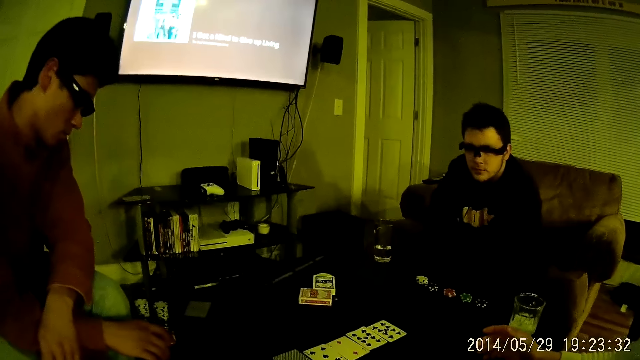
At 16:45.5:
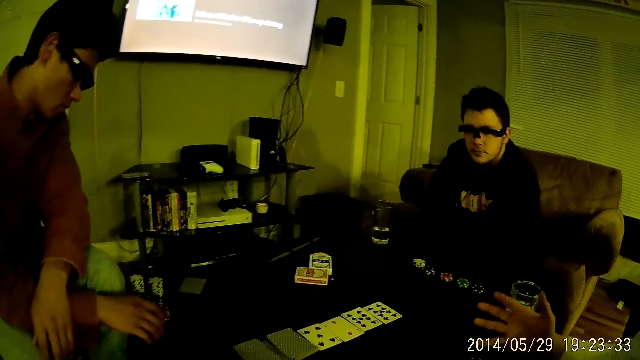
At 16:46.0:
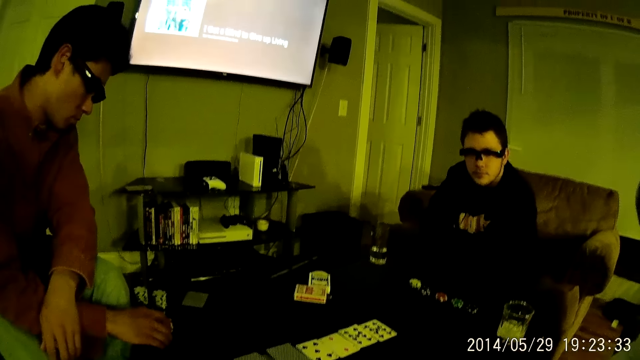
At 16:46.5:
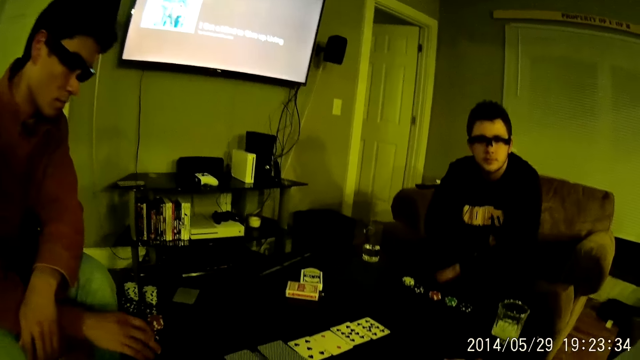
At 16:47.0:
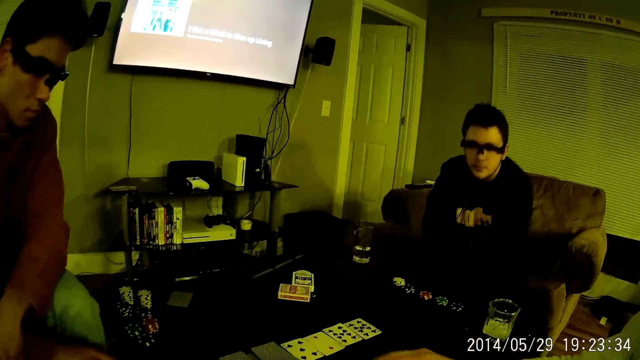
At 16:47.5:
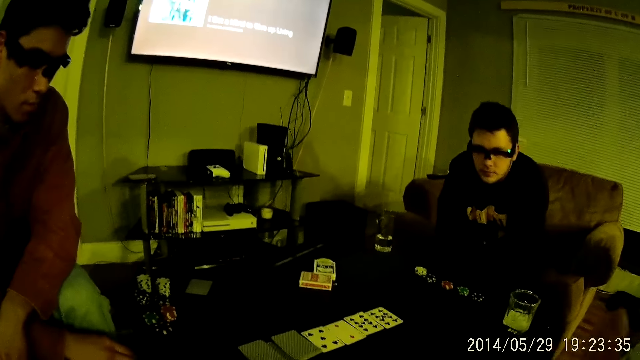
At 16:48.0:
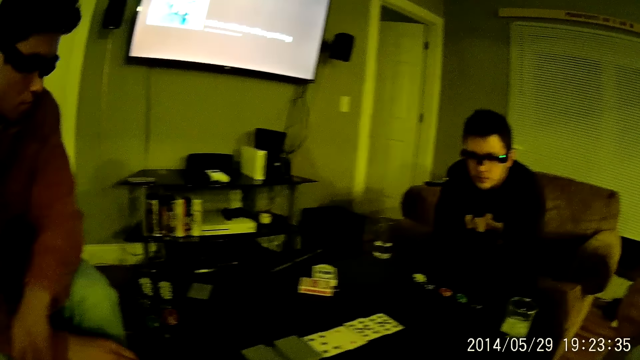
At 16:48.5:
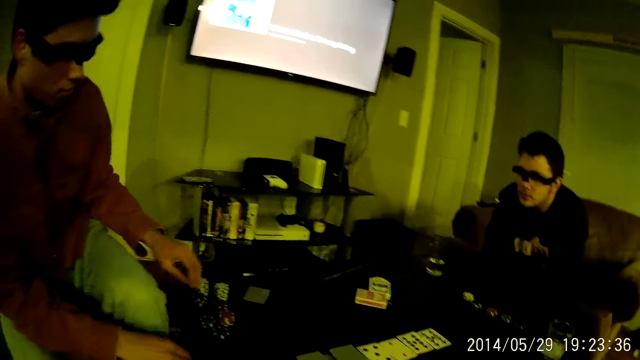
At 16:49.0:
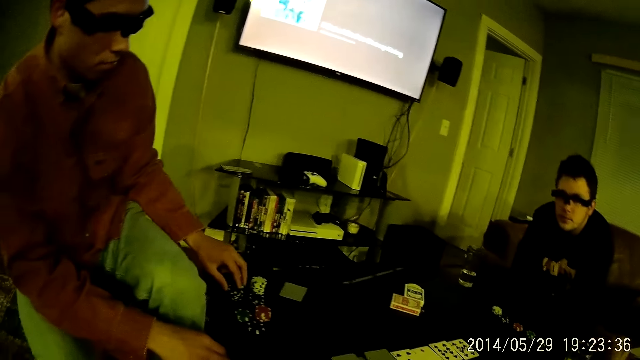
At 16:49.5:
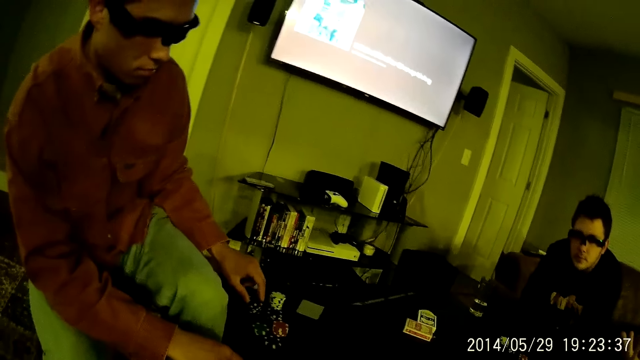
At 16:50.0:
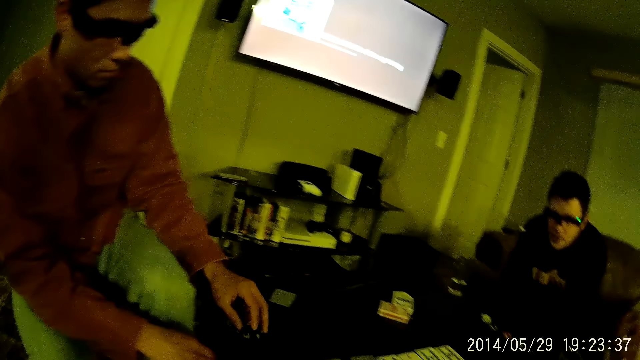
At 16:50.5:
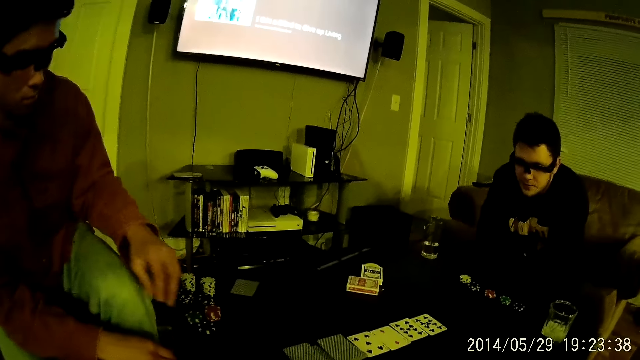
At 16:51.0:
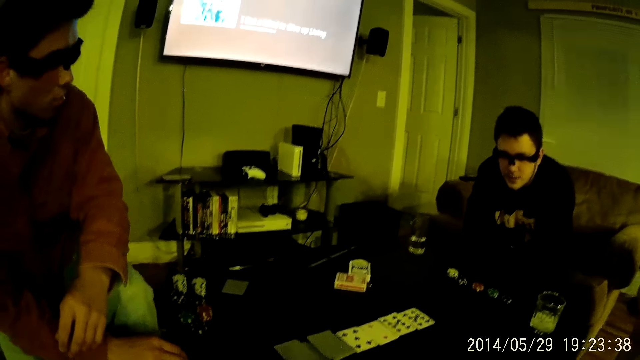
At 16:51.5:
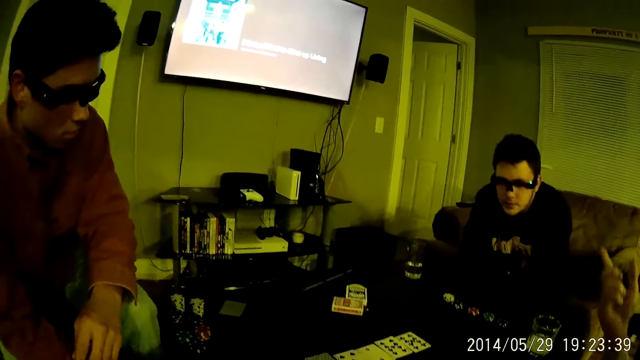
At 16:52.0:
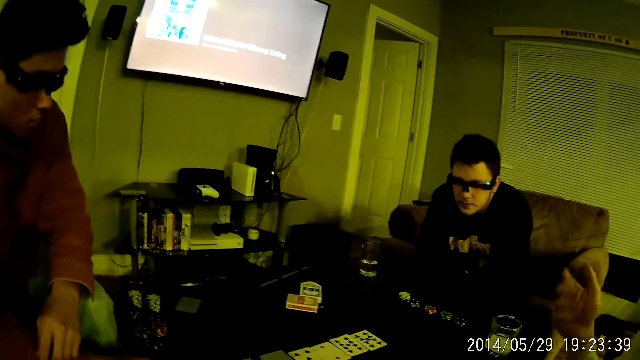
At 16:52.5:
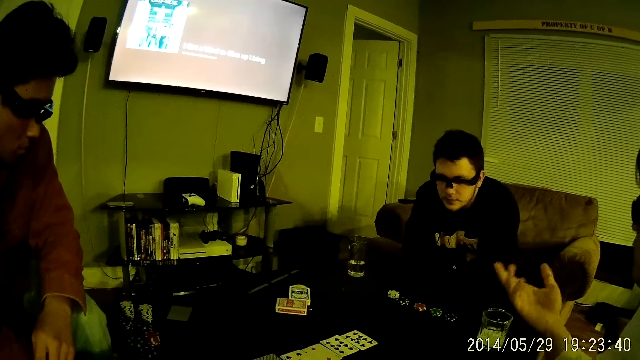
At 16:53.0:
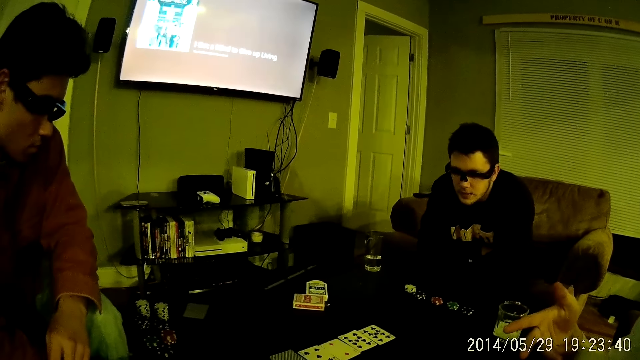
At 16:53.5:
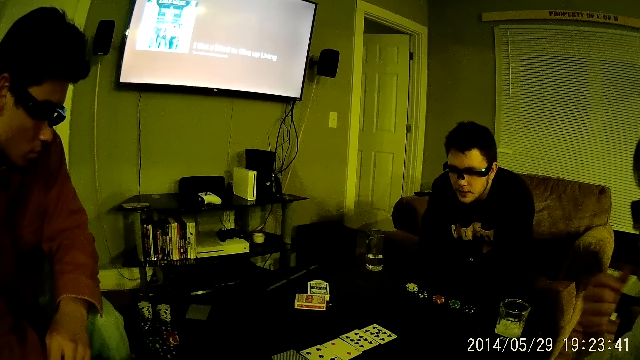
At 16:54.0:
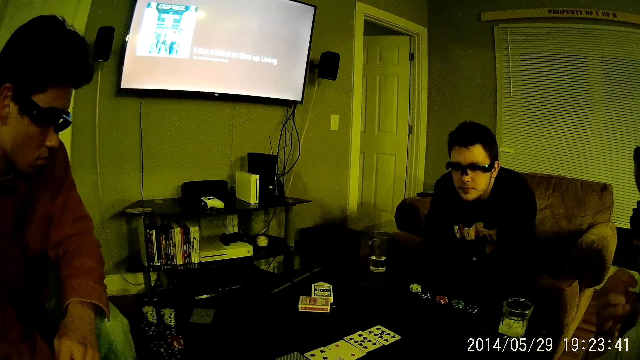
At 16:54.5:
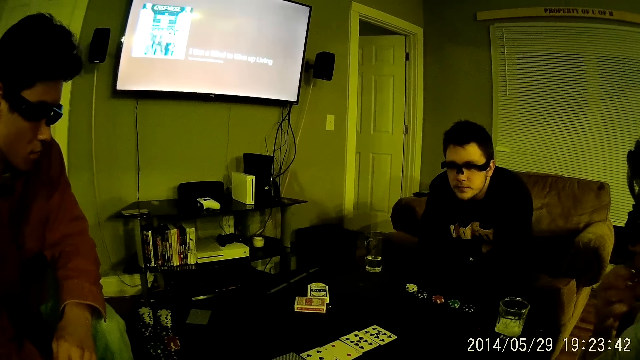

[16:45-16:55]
A man moves his hand. A man drops a chip on the table with his right hand. Another man moves the token. He rests his hand on the thigh. The first man moves his hand. He talks to the other men.

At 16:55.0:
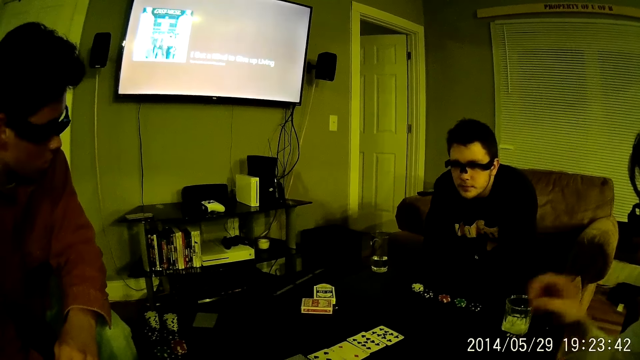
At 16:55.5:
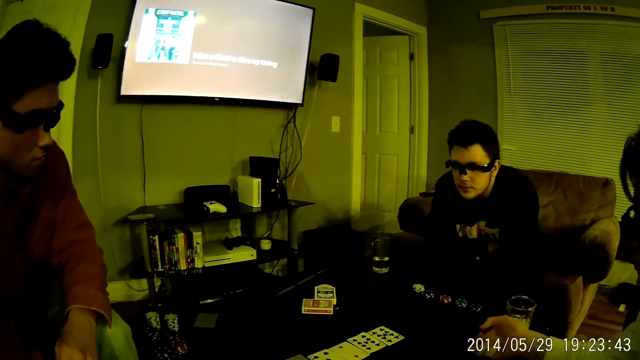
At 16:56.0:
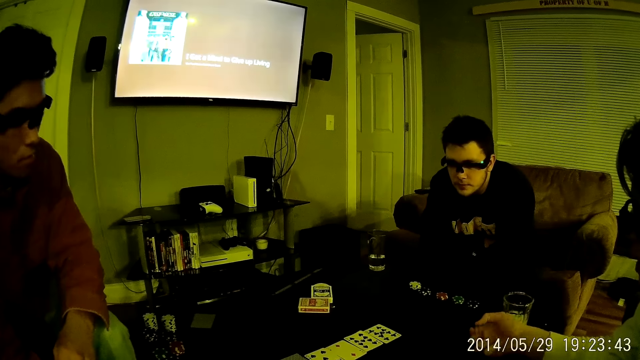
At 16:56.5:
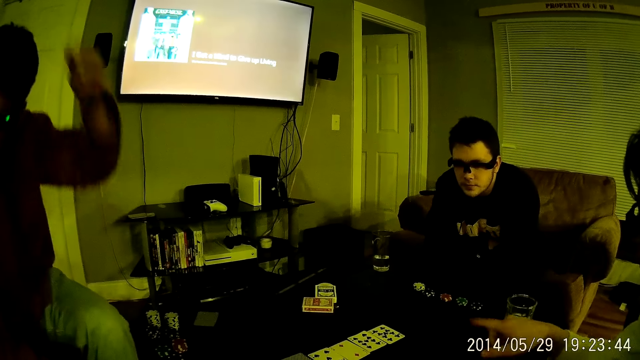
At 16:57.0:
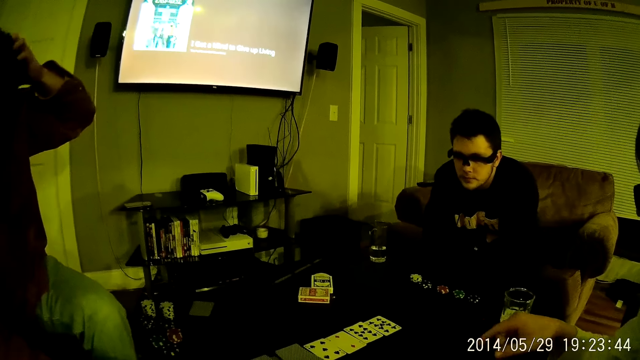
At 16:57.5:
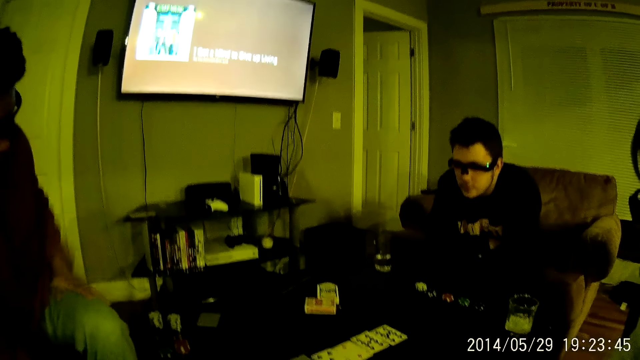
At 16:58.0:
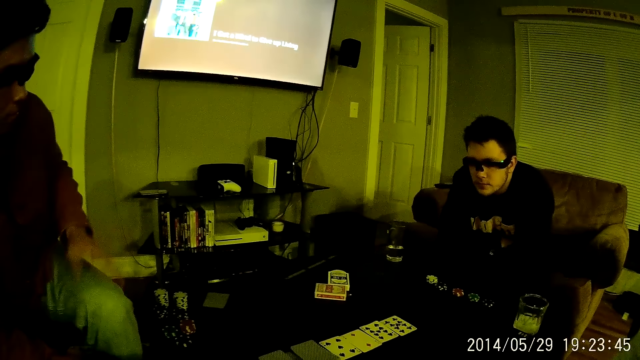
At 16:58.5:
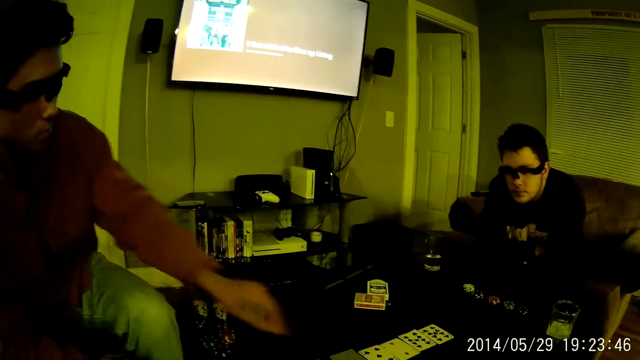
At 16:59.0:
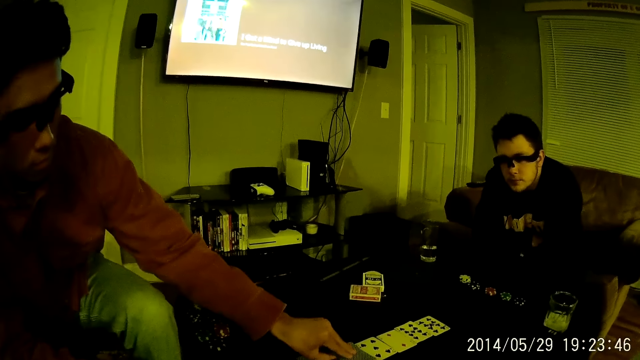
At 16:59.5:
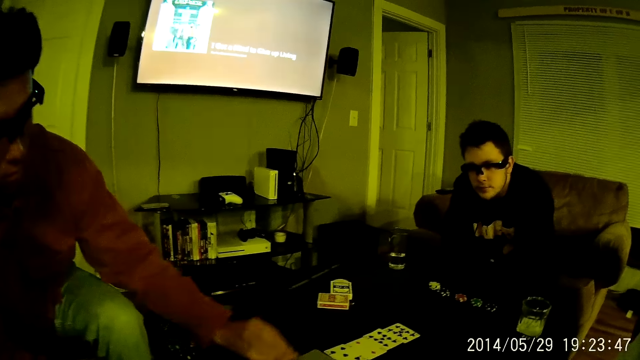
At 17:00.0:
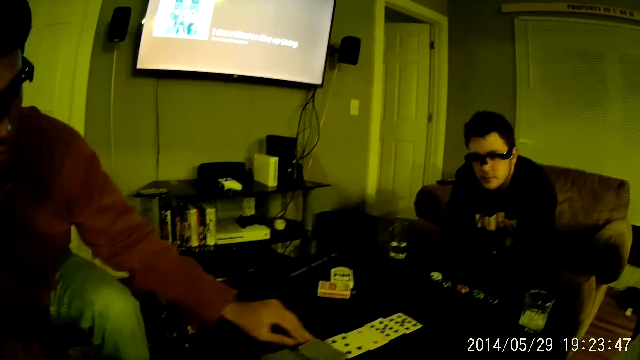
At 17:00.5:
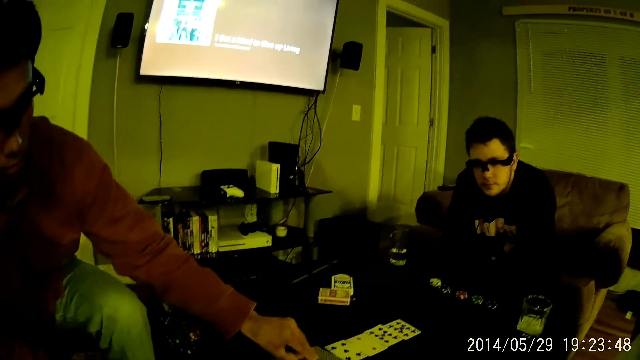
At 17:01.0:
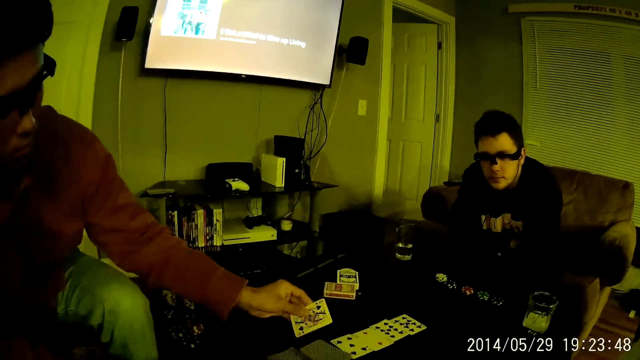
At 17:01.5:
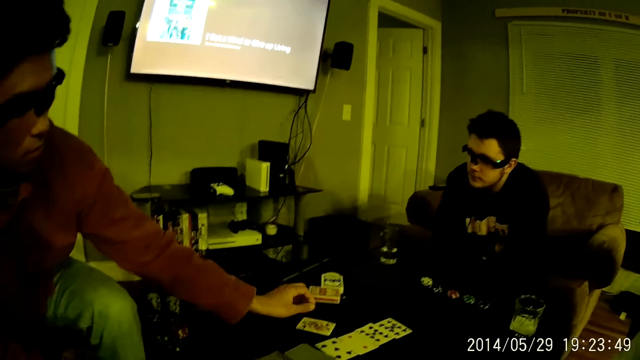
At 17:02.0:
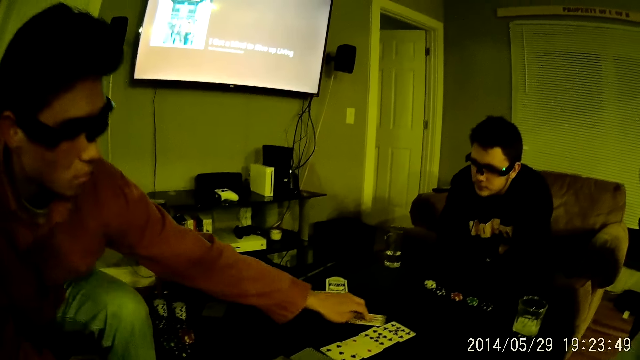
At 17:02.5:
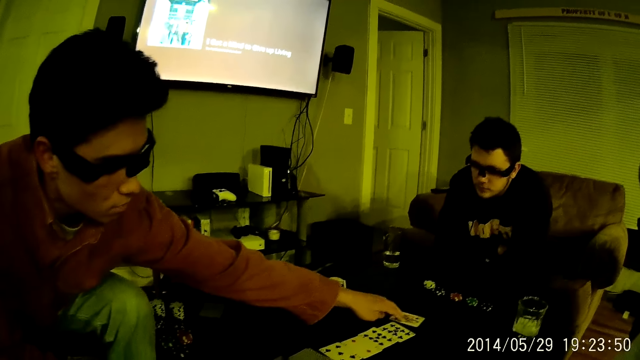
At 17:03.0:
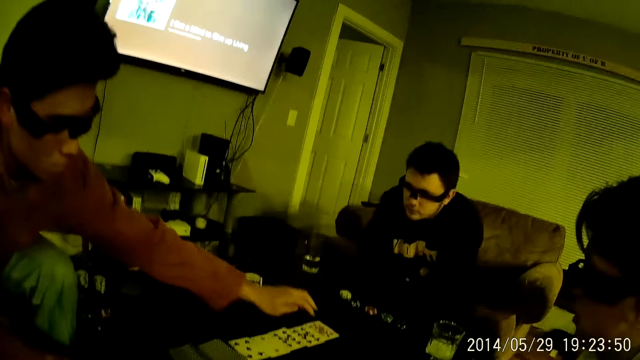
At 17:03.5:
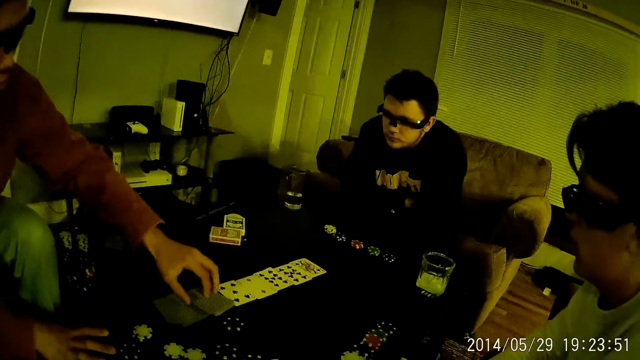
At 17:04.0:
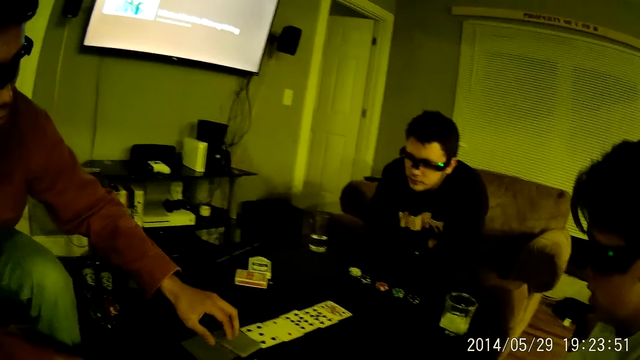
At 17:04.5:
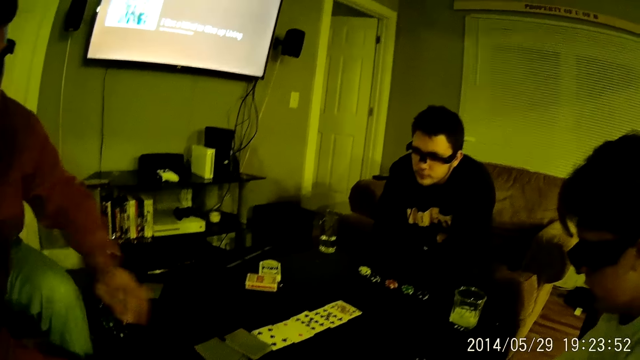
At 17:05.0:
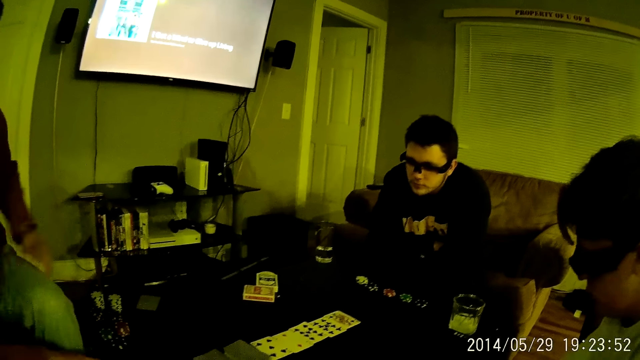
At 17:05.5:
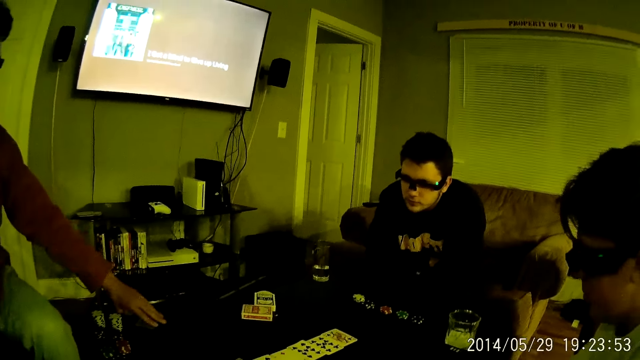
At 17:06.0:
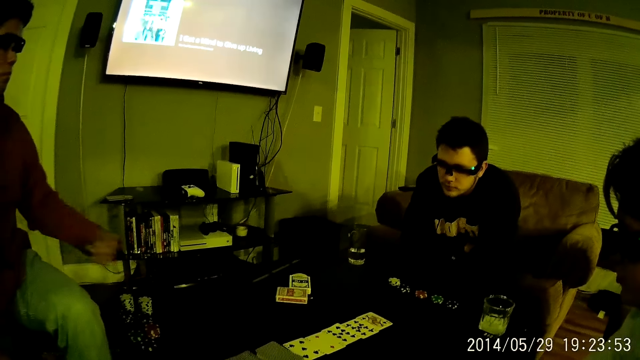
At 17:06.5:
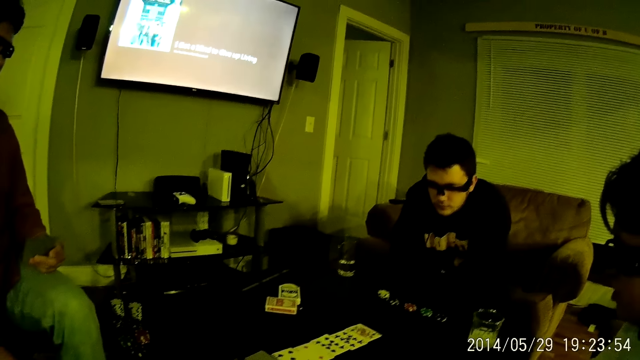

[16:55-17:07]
A man hits the table with his right hand. Another man moves his hand. Another man touches his hair with his left hand. He lowers his hand, plays cards, and taps on the thigh. He adjusts the cards on the table with his left hand. He picks up a card. He plays the card. He rests his hand on the thigh. He picks up a card from the table with his left hand.
